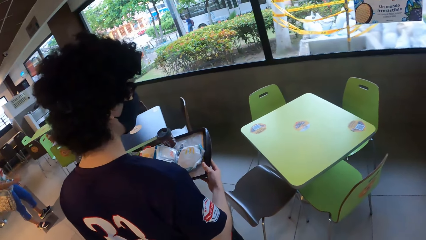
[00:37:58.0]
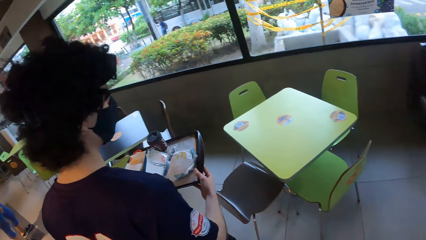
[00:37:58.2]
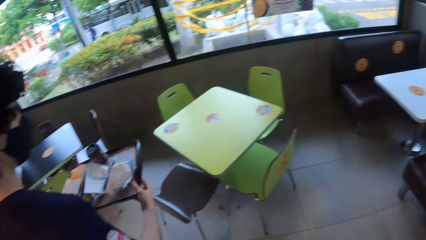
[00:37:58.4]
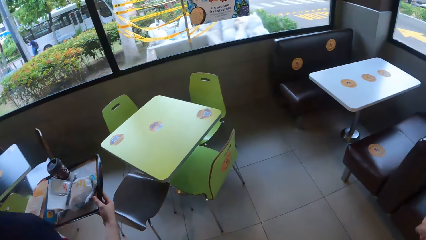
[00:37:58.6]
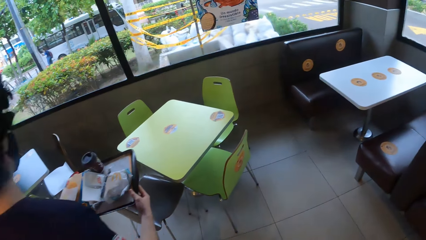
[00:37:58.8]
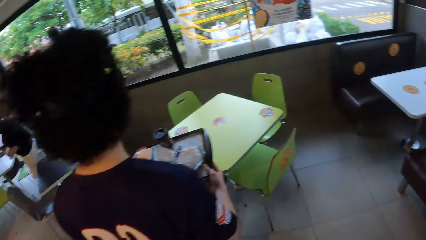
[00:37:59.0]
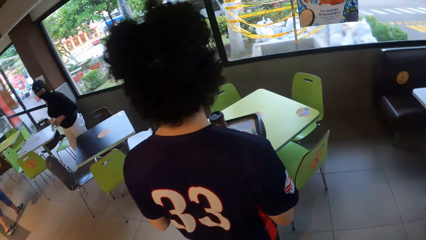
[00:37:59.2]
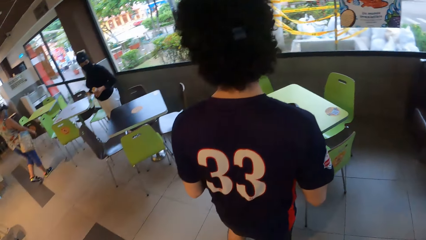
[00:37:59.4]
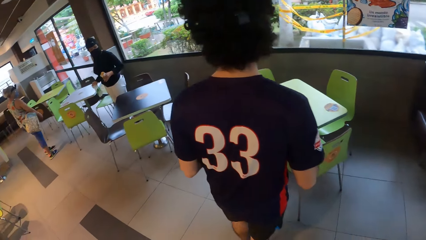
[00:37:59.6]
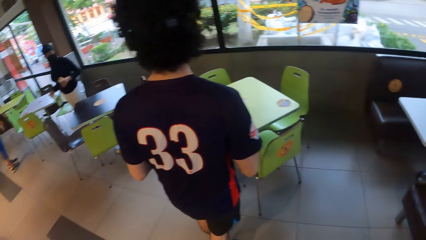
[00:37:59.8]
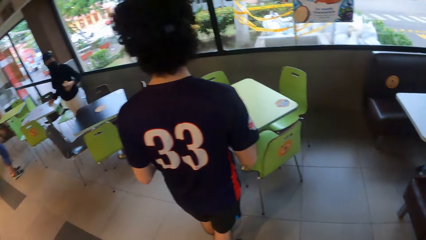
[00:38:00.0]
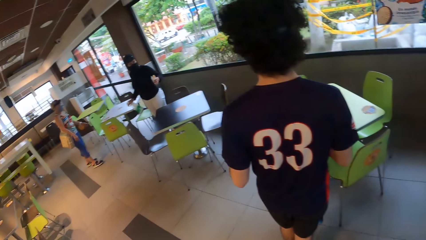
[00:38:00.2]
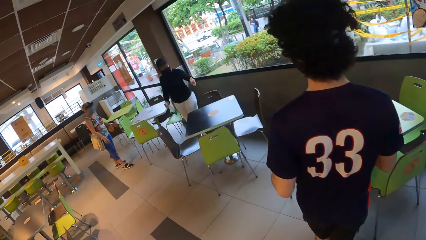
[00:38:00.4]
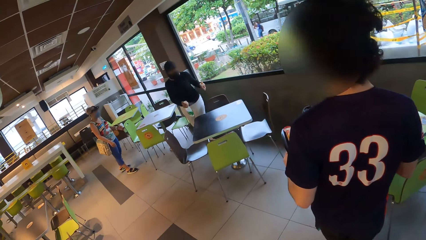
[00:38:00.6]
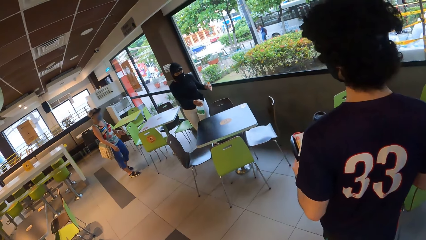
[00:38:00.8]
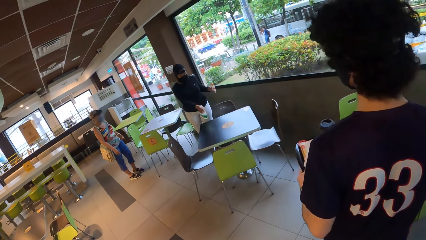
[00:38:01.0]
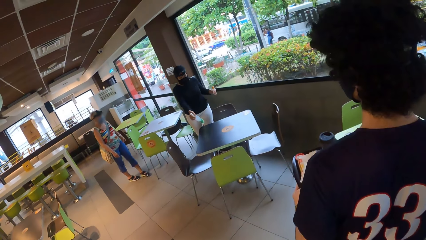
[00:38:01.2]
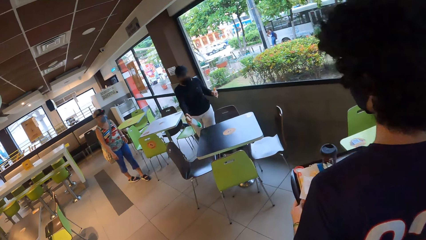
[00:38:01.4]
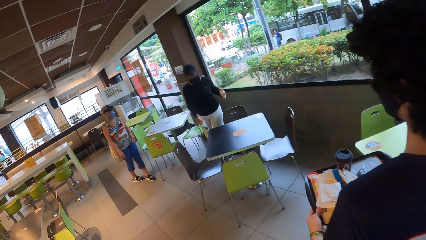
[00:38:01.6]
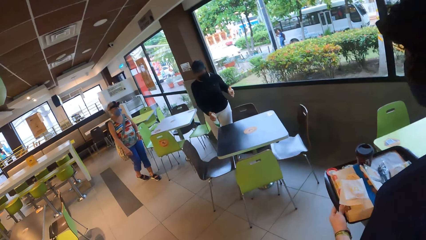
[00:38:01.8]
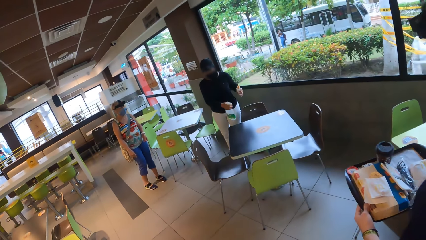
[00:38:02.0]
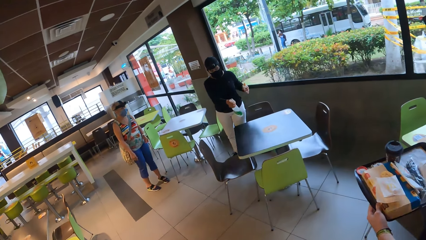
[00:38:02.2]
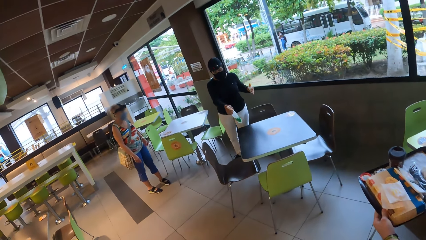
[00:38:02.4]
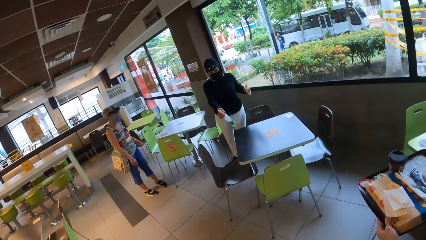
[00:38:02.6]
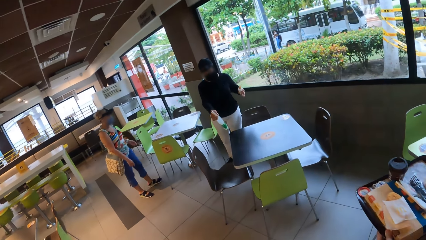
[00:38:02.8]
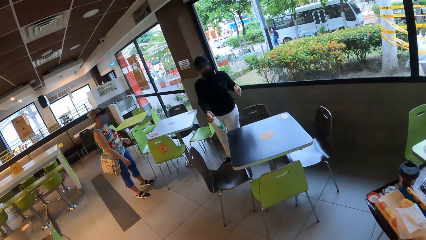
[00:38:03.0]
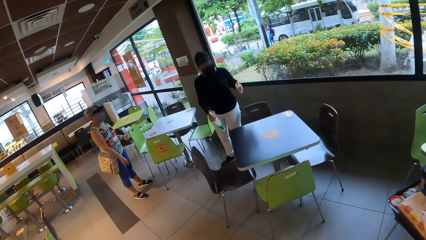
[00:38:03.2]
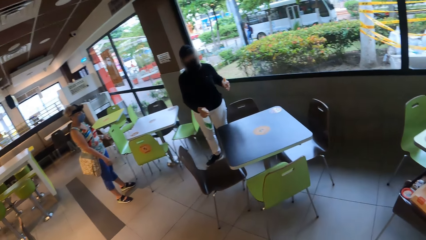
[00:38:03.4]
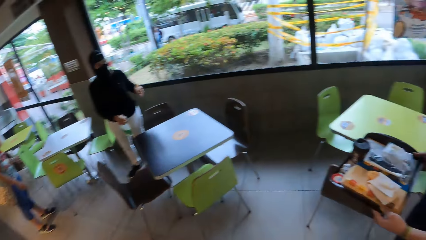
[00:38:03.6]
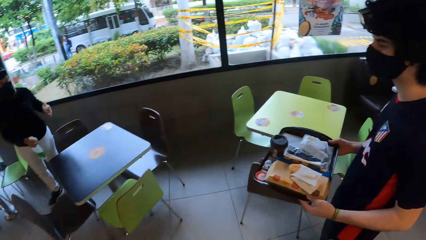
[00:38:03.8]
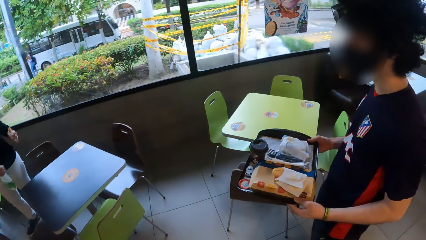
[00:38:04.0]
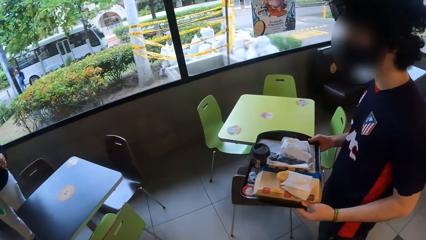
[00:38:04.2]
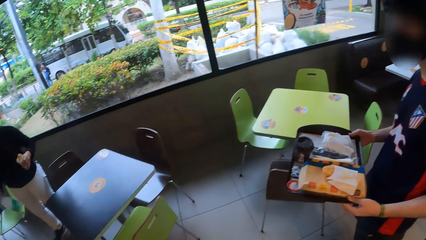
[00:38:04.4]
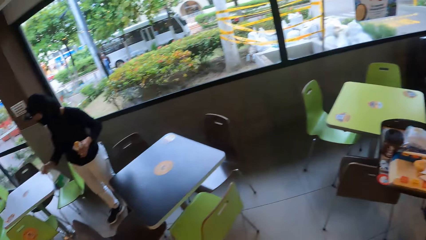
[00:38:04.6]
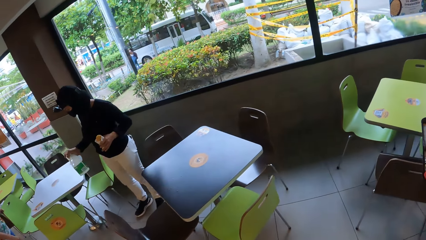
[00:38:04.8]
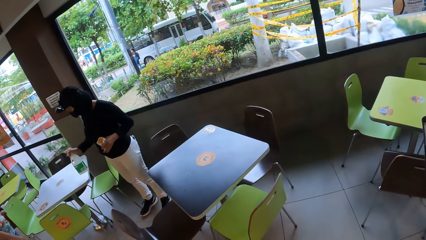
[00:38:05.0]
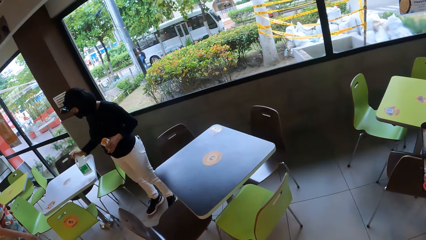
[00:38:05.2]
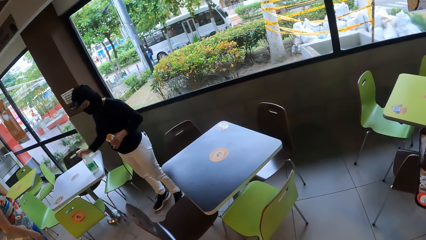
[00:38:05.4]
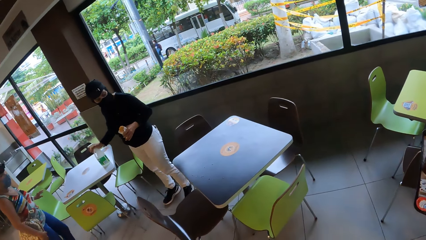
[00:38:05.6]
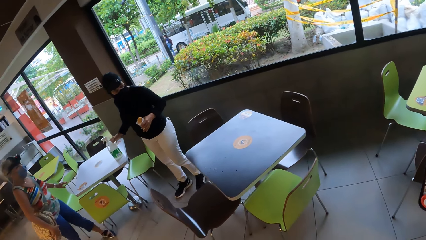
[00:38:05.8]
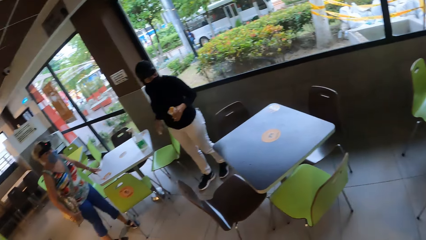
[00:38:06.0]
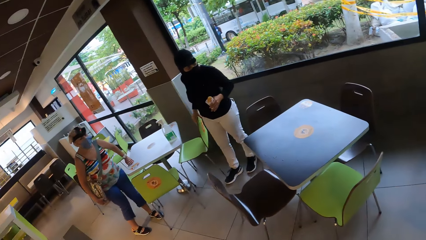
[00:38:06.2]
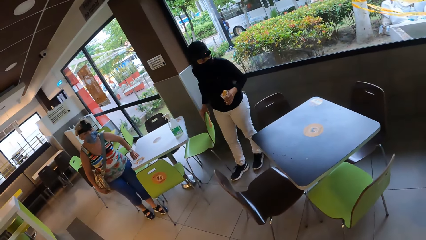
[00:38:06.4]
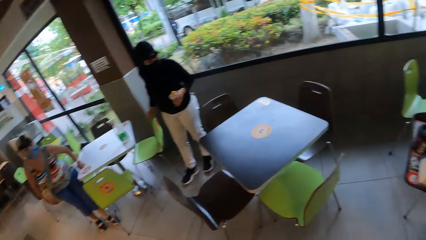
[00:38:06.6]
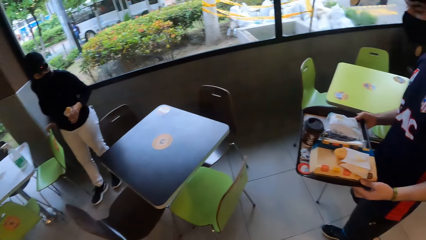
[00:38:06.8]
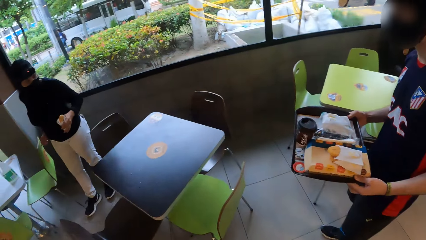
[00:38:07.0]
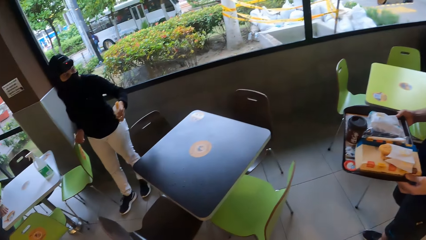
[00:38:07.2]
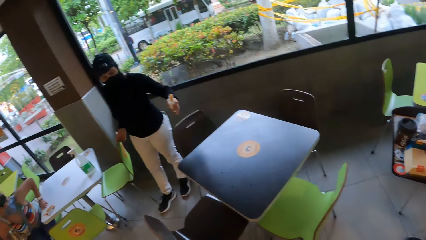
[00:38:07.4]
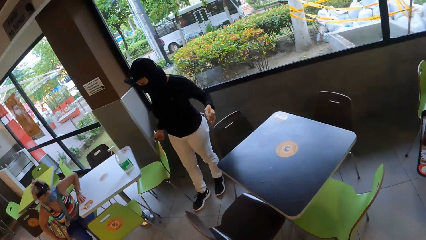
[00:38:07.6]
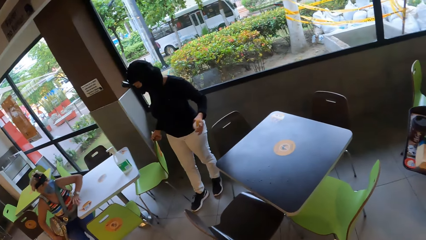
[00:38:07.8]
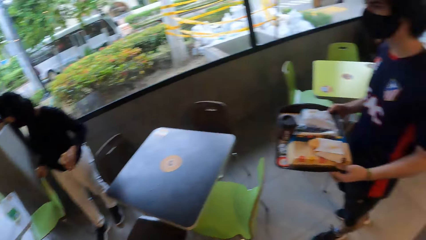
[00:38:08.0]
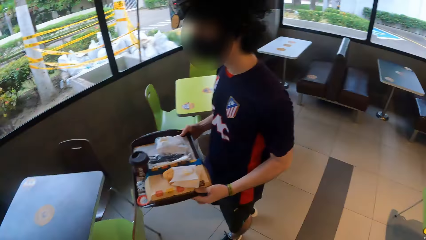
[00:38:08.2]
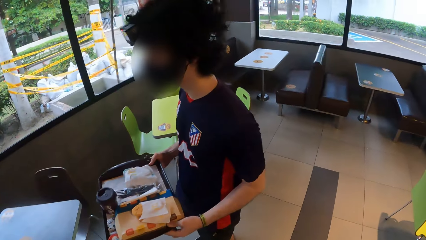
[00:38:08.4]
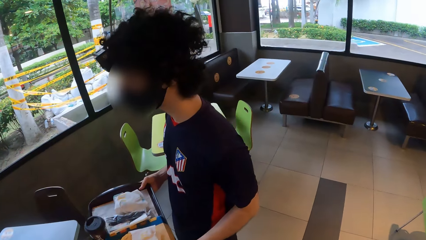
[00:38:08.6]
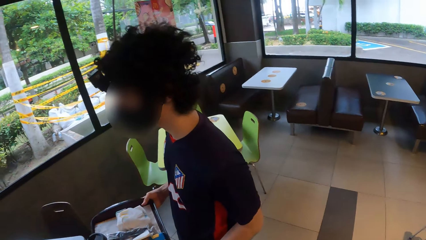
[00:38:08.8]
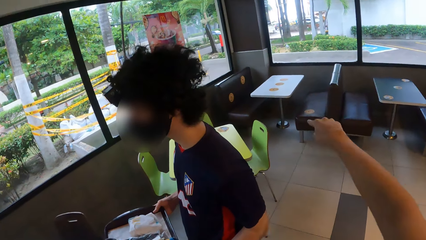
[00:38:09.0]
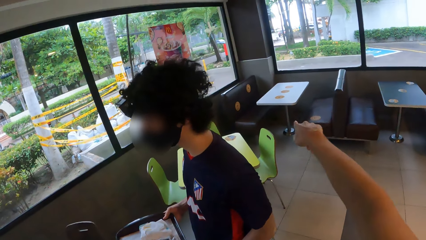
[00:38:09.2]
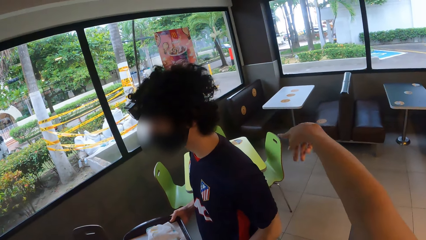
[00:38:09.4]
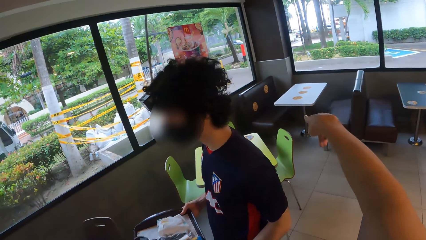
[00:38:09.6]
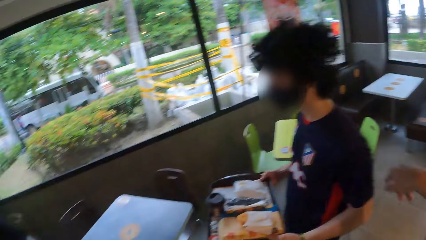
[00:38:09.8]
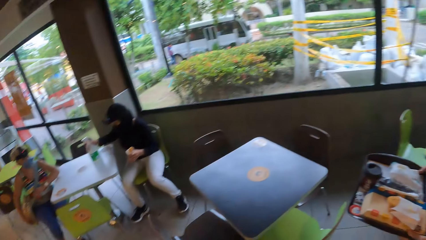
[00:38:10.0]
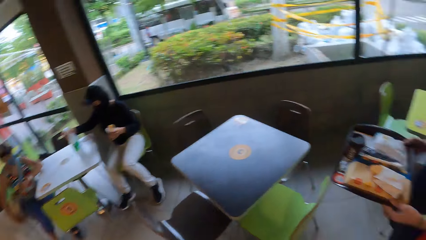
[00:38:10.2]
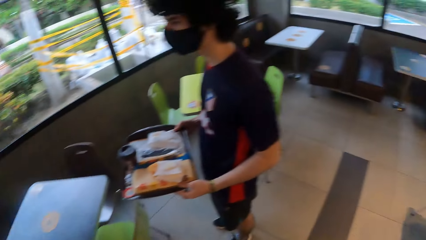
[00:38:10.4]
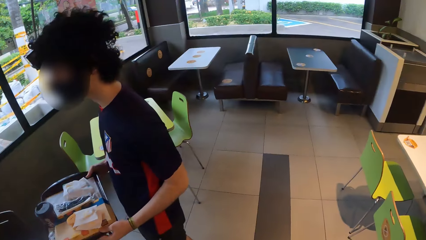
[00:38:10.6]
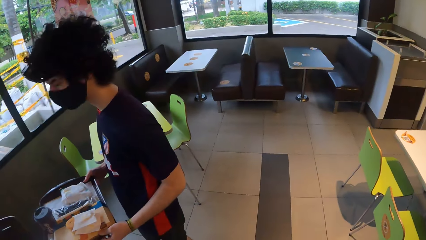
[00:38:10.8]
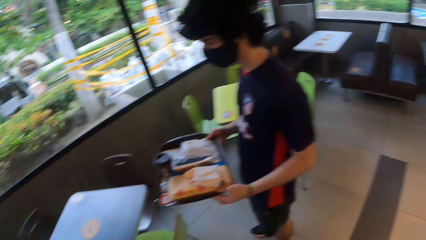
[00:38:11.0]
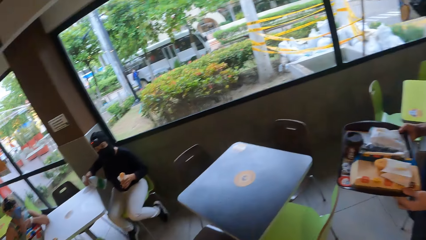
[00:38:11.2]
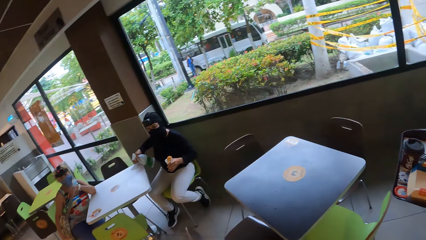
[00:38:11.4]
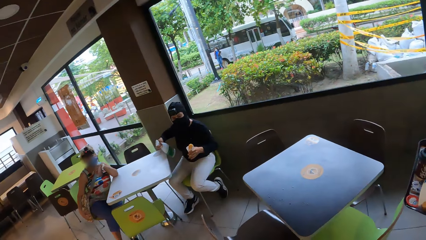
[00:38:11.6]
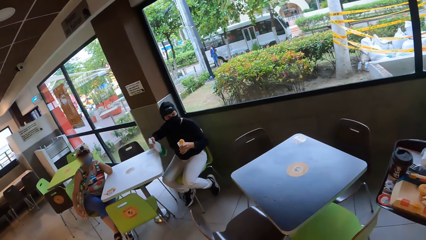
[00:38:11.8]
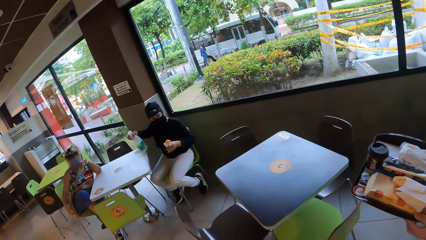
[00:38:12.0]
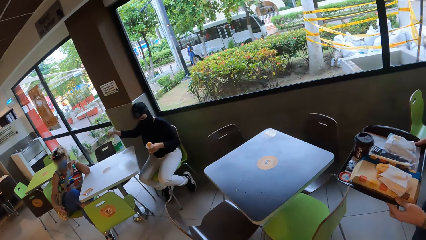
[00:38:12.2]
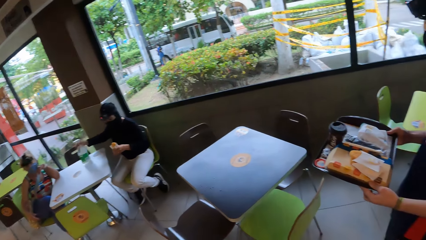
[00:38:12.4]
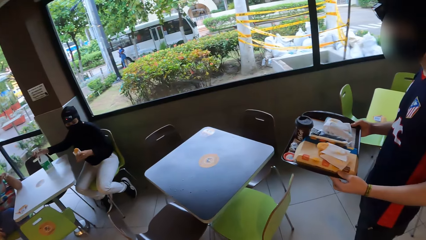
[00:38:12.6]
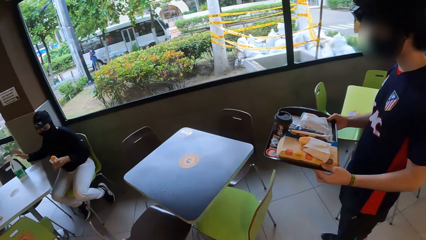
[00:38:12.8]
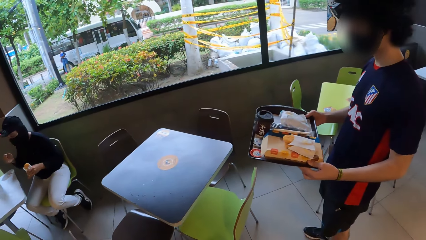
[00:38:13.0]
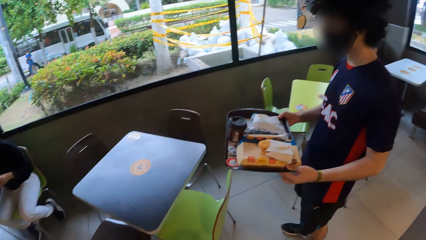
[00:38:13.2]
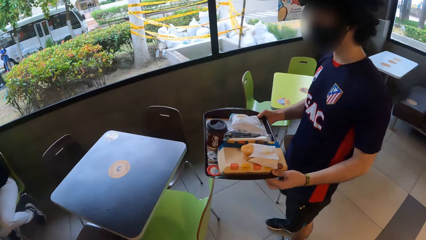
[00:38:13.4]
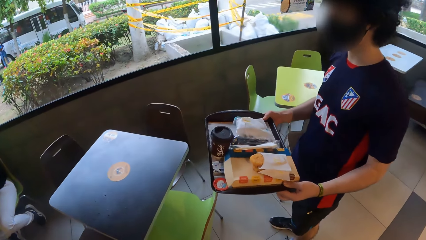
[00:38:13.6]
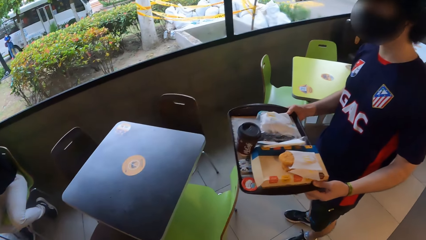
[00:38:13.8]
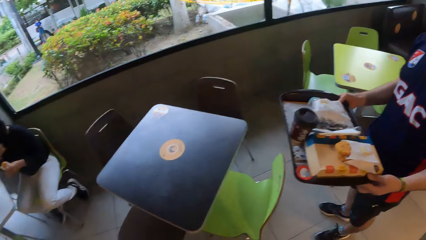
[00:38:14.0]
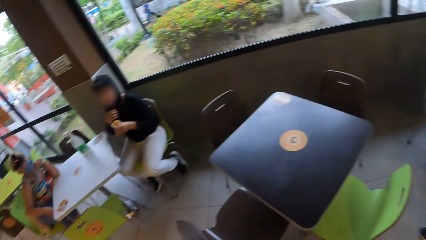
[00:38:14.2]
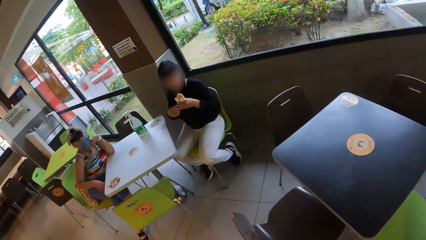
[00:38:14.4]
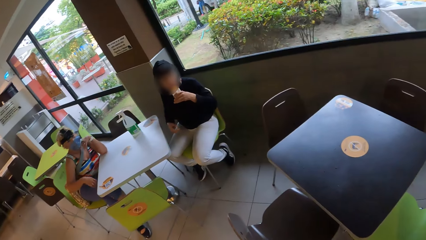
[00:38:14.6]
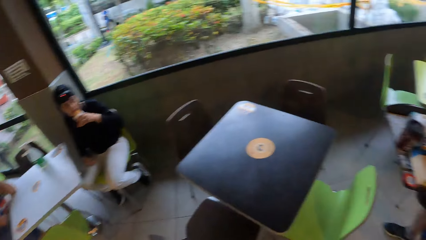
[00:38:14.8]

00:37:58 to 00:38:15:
The camera wearer sanitizes a table. They point at the corner.
